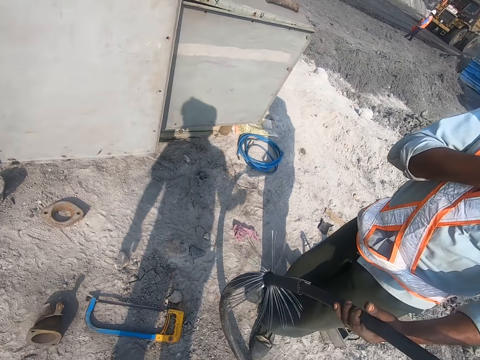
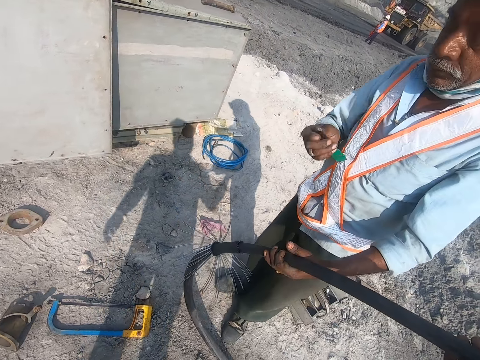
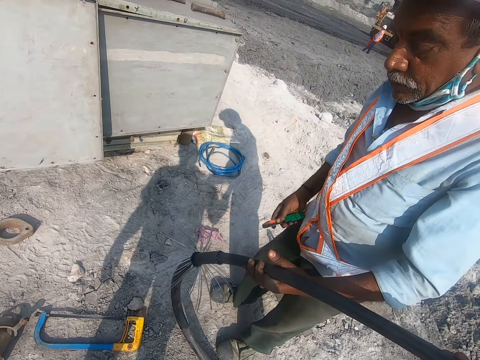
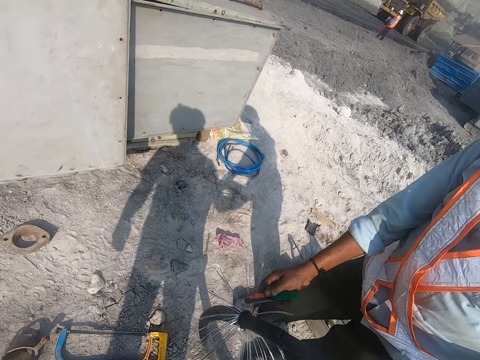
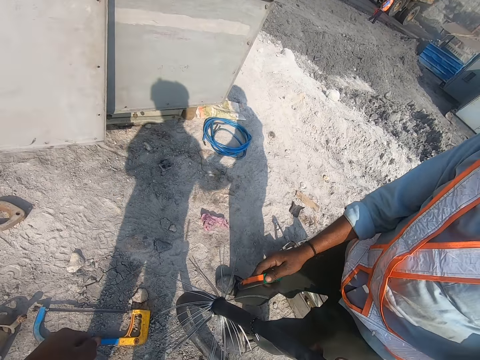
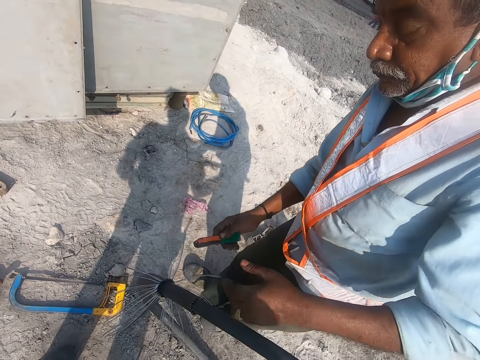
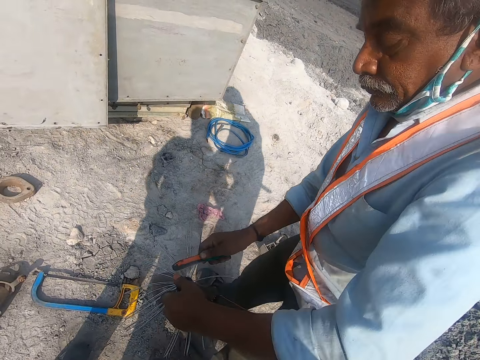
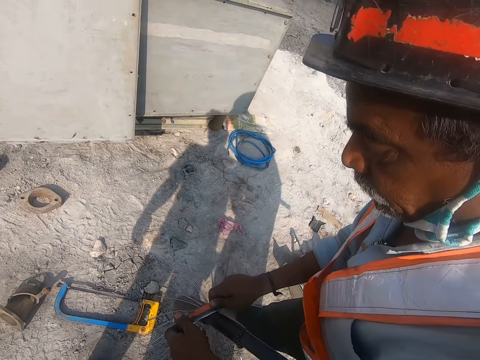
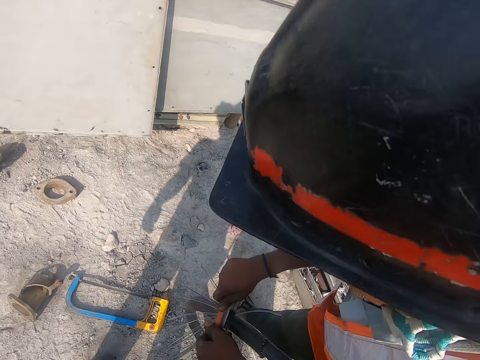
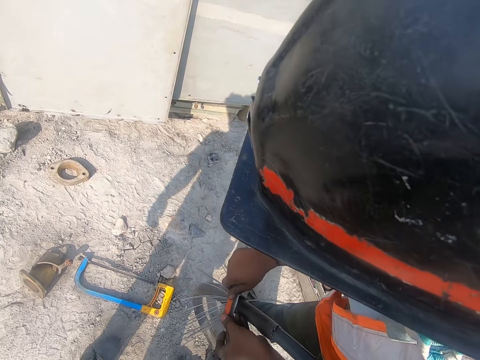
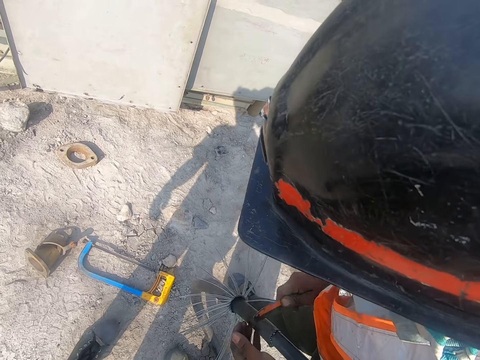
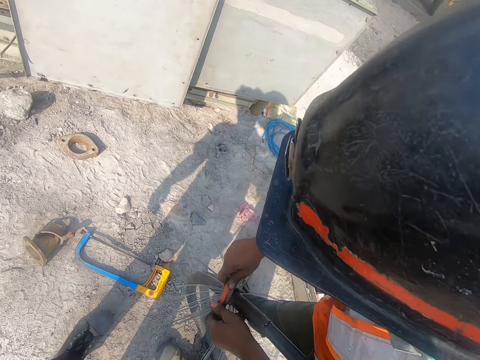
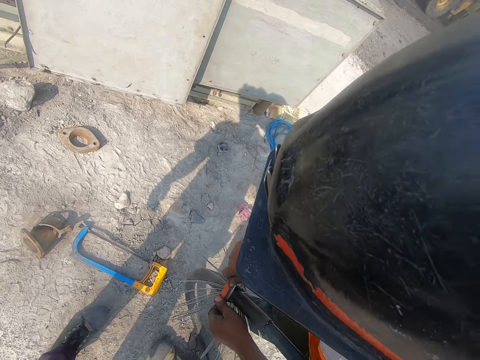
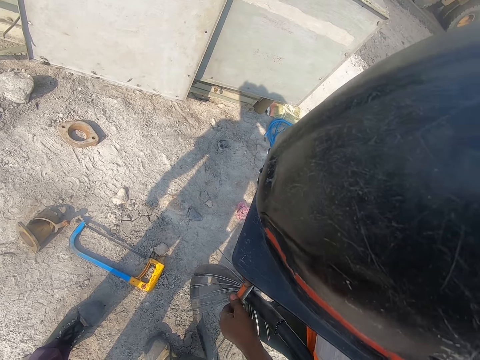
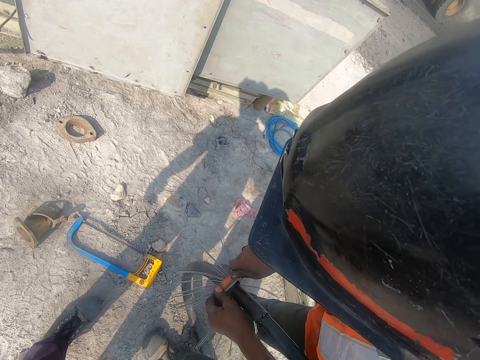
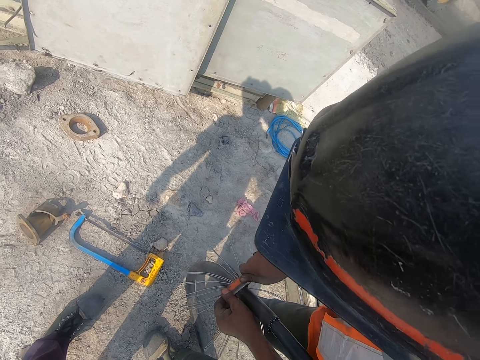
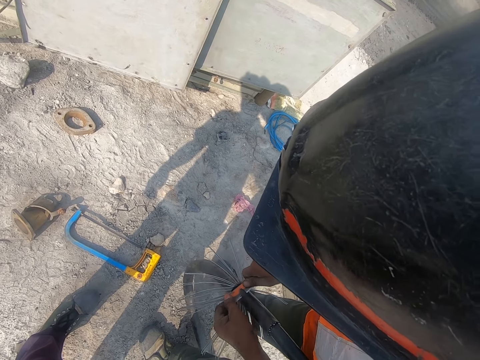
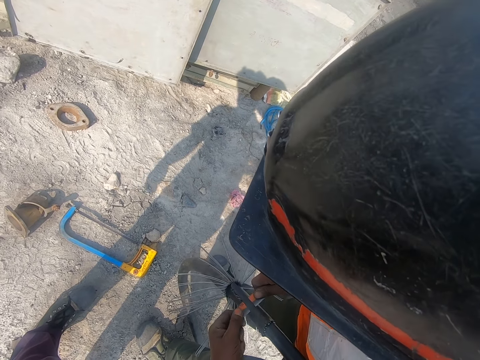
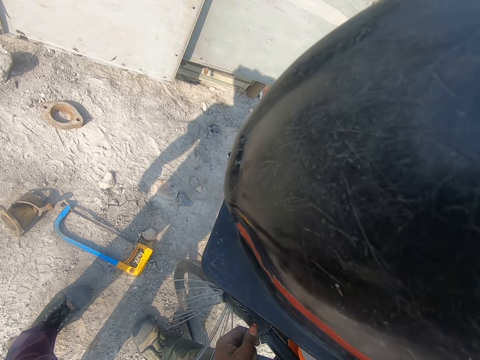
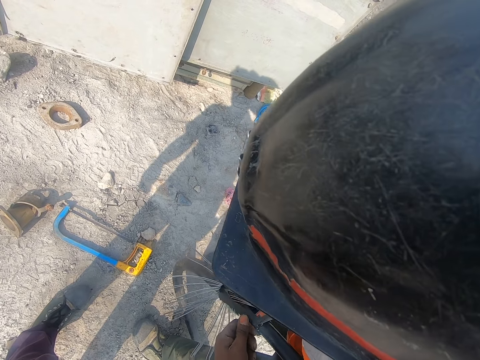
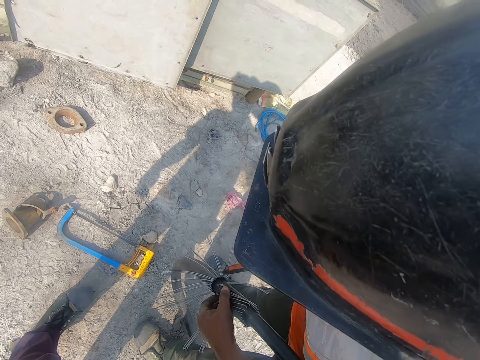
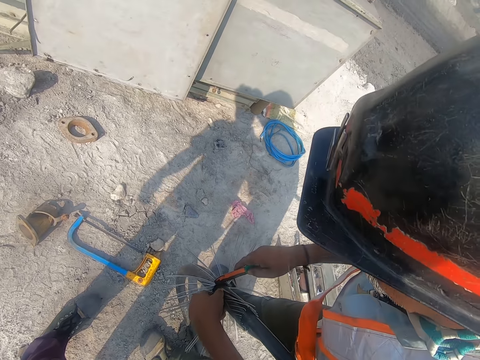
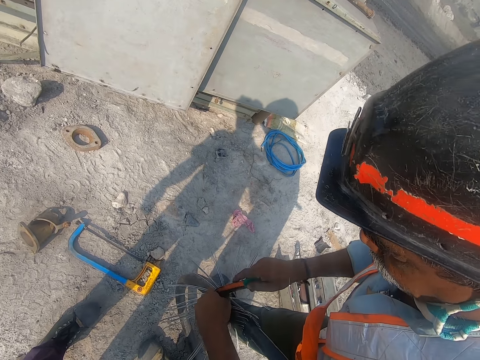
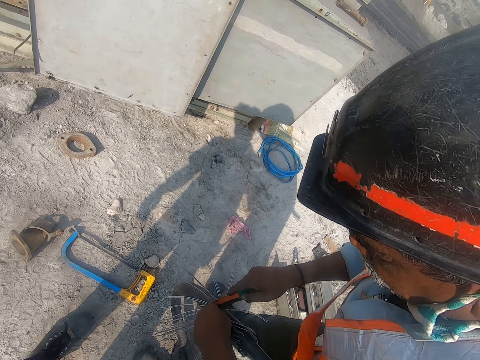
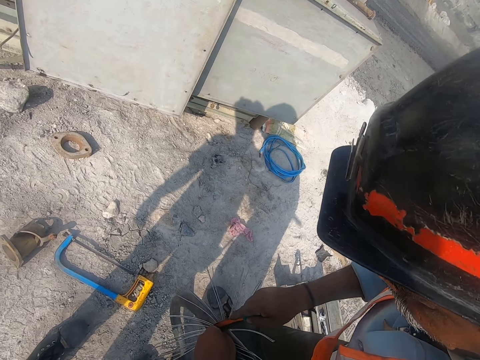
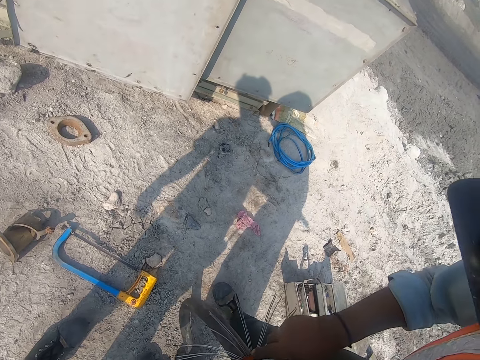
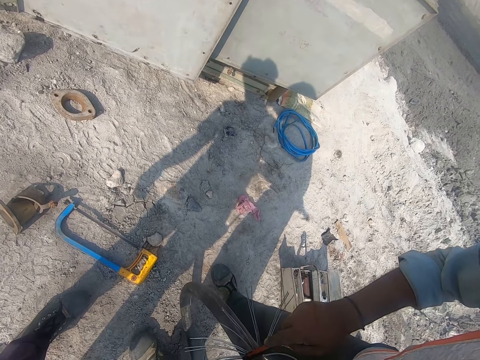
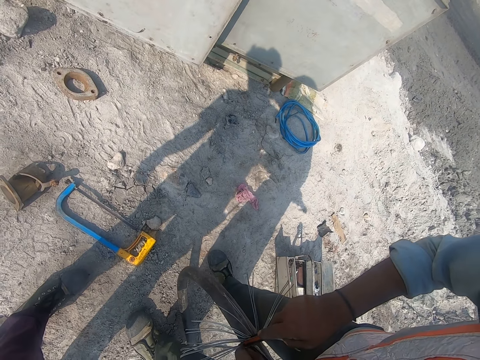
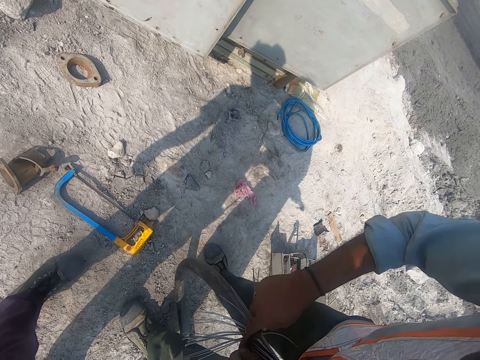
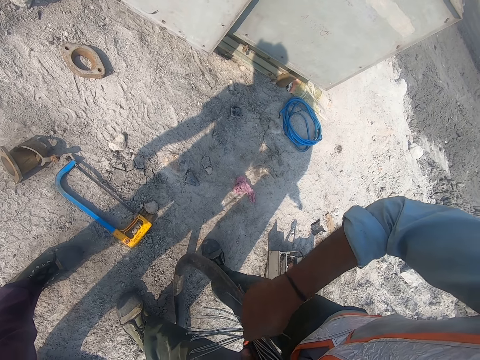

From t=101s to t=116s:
The camera wearer drops something on the ground. A man holds the wire. The man fixes the wire with a pipe knife. The man peels off the insulation with a knife.

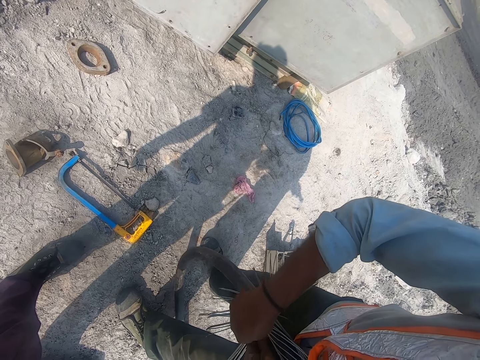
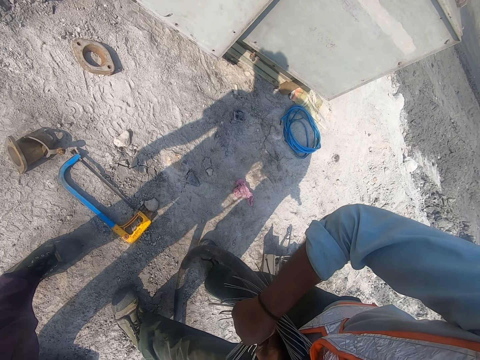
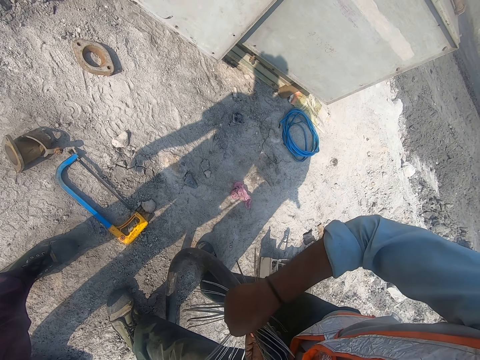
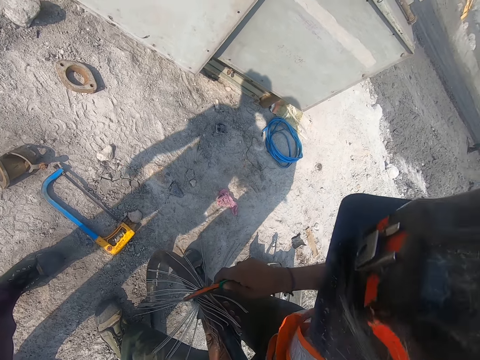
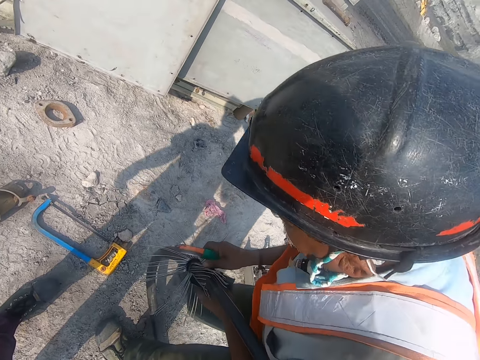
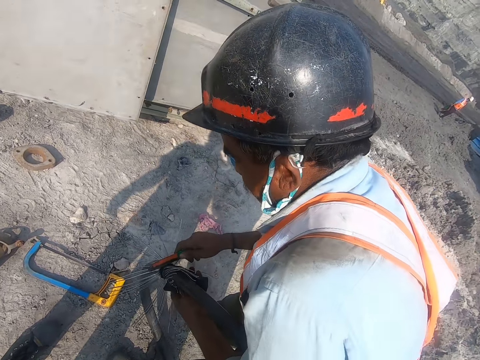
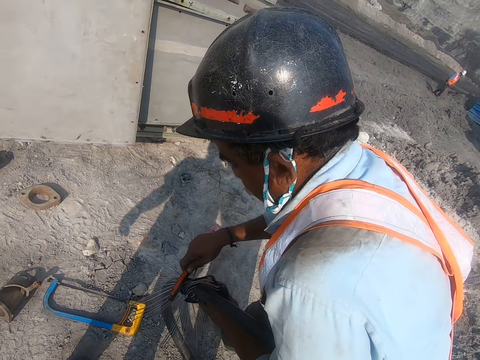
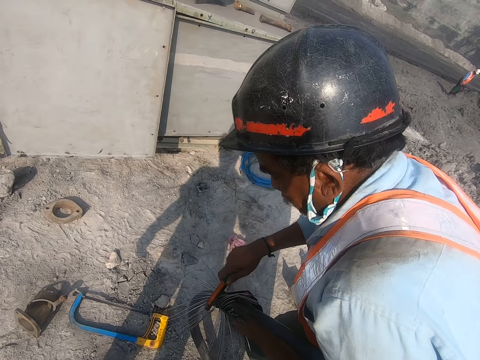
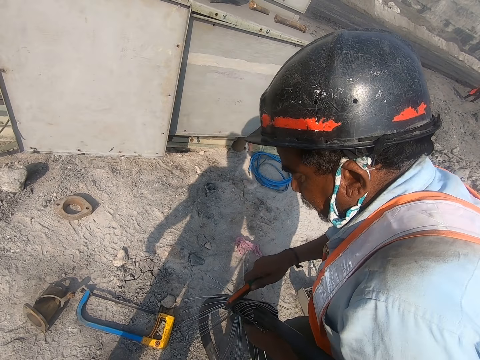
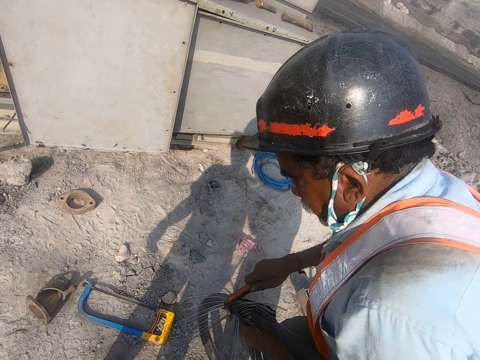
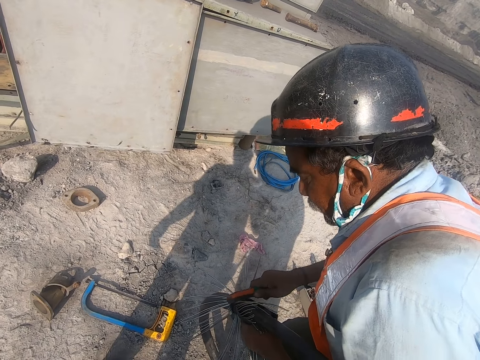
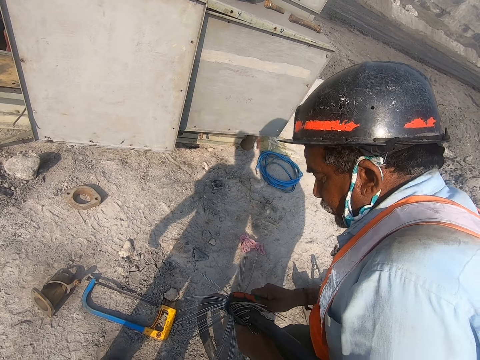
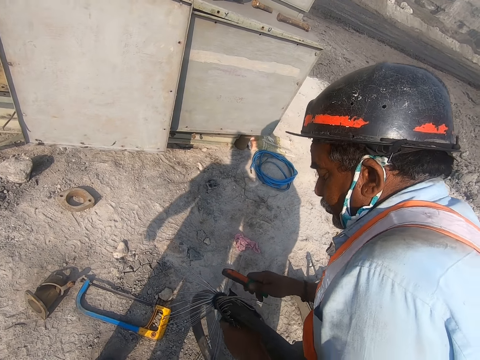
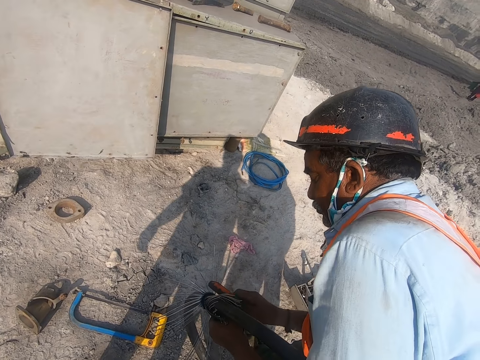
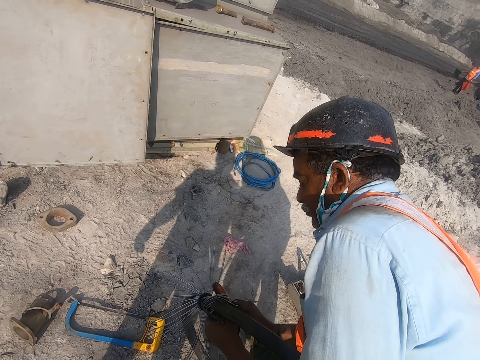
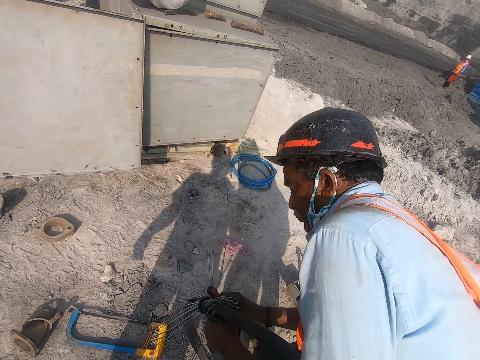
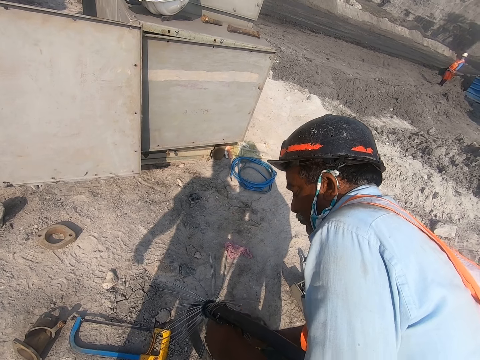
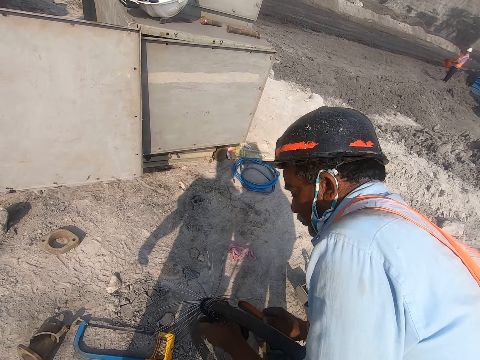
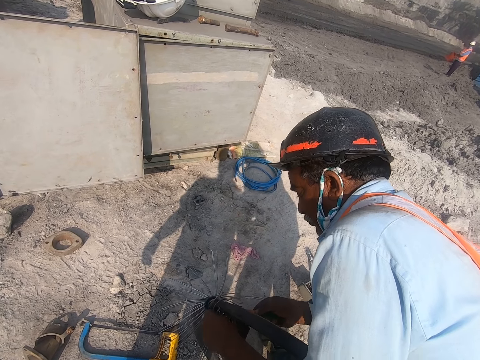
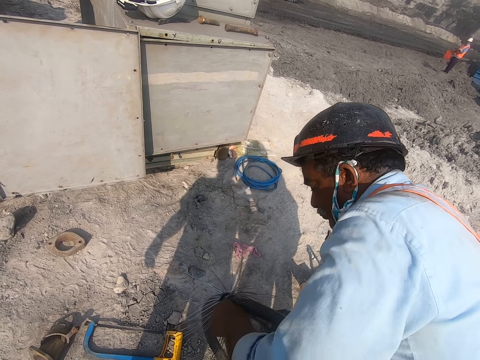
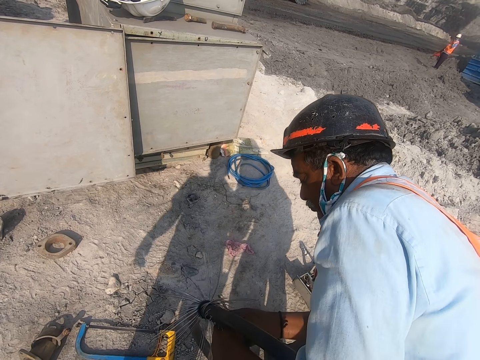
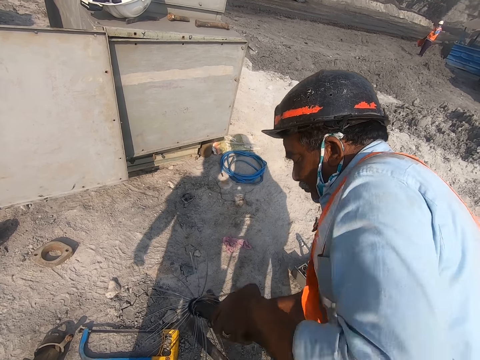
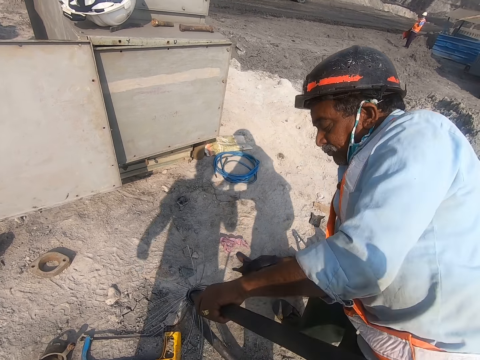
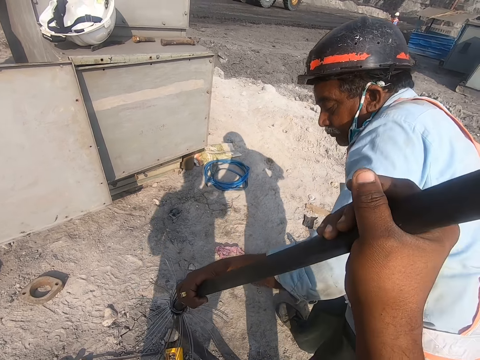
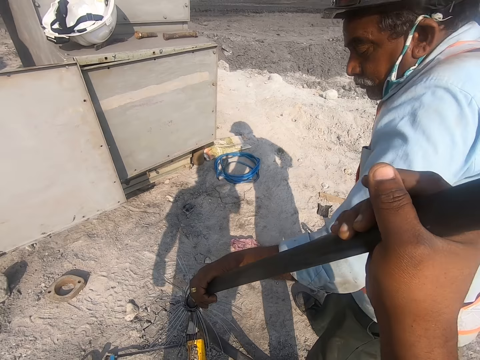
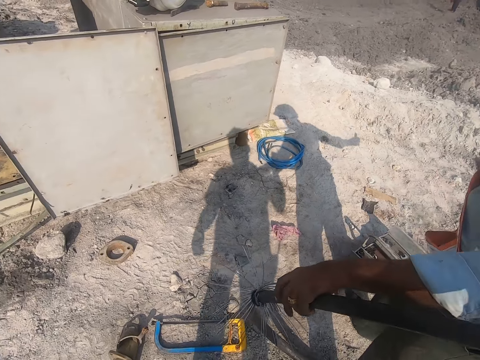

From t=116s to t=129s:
A man pulls out the wire.
